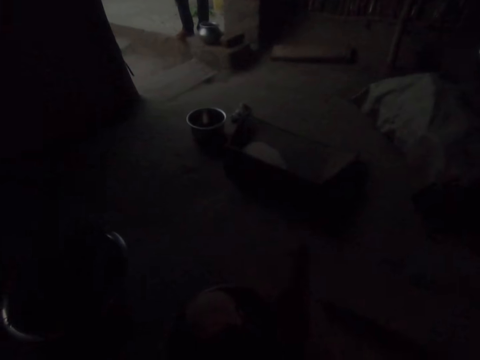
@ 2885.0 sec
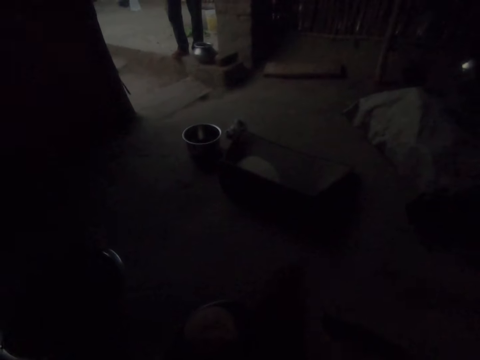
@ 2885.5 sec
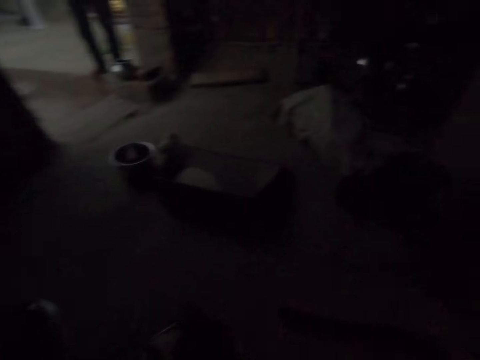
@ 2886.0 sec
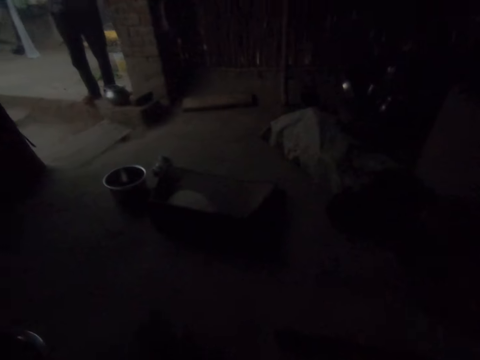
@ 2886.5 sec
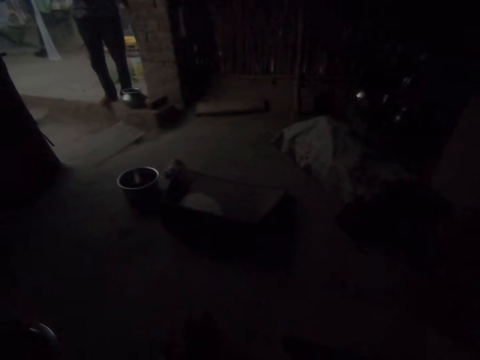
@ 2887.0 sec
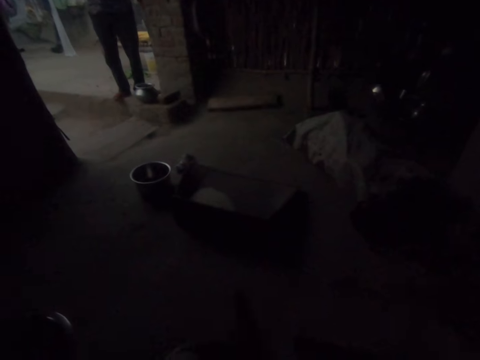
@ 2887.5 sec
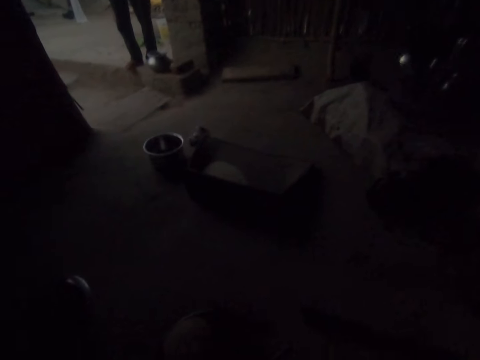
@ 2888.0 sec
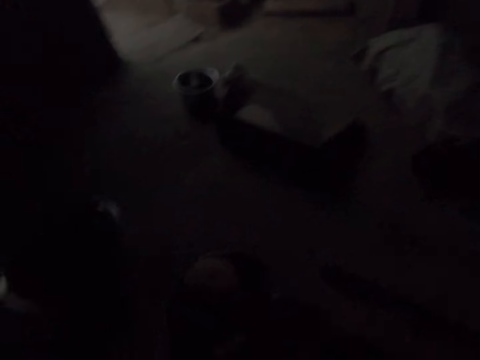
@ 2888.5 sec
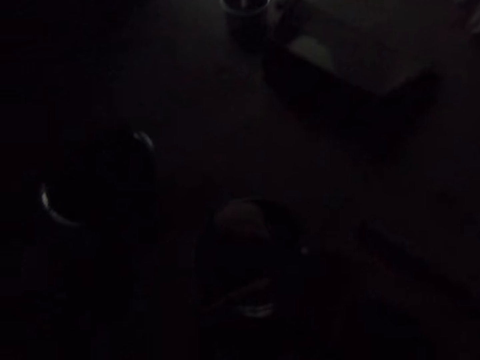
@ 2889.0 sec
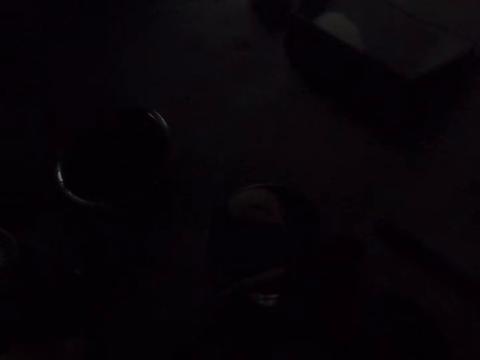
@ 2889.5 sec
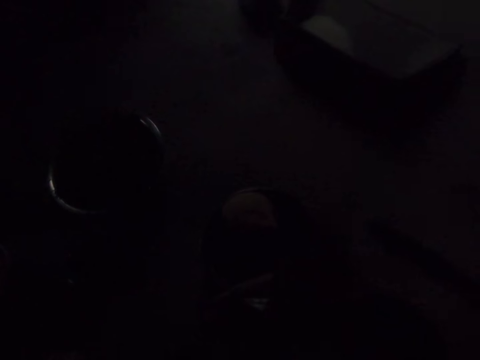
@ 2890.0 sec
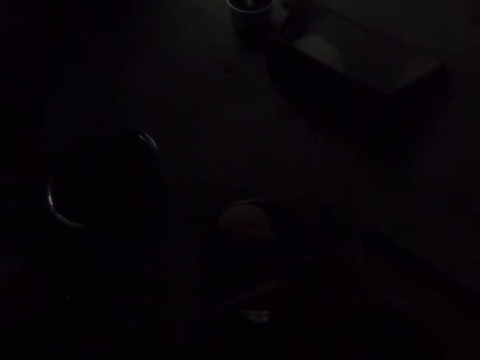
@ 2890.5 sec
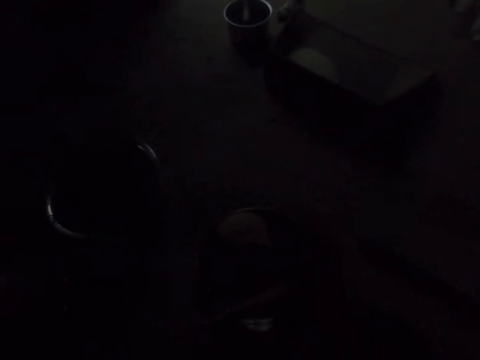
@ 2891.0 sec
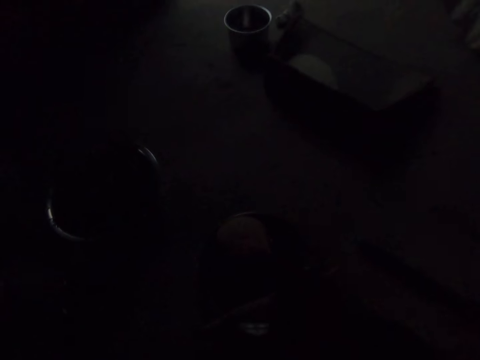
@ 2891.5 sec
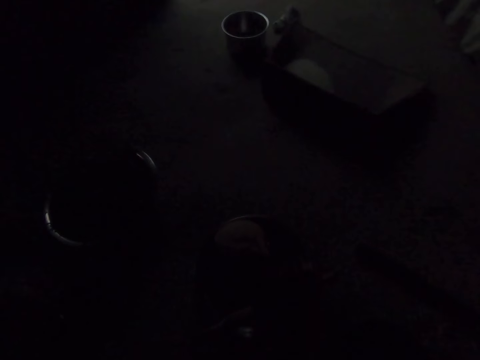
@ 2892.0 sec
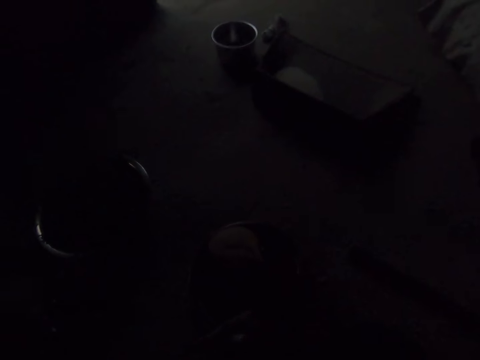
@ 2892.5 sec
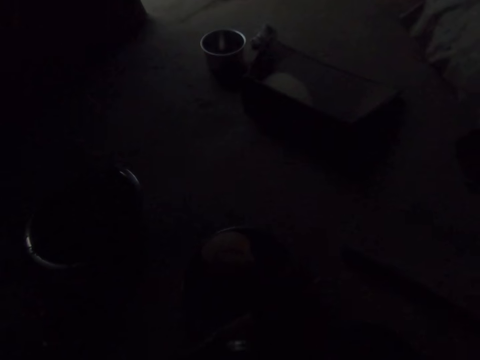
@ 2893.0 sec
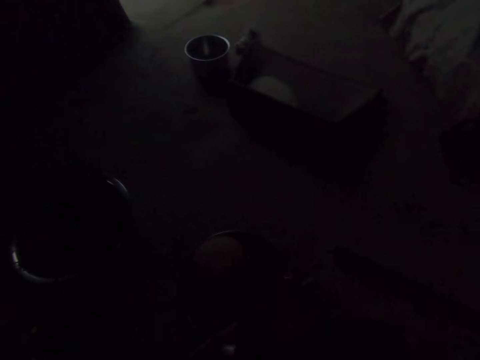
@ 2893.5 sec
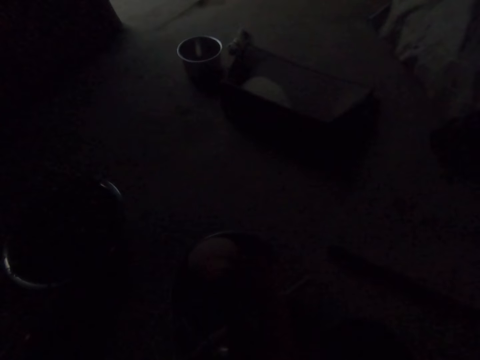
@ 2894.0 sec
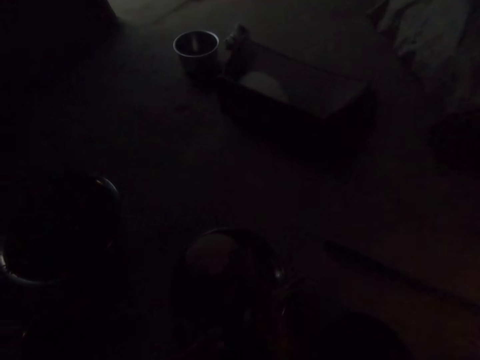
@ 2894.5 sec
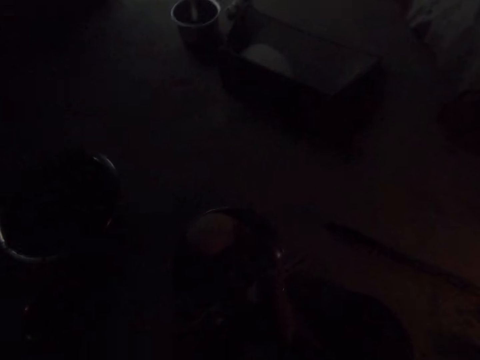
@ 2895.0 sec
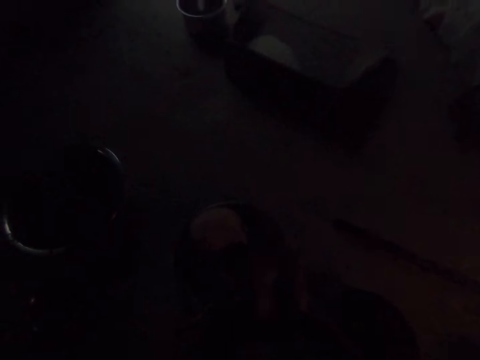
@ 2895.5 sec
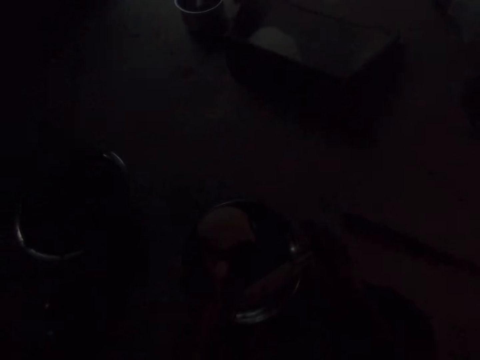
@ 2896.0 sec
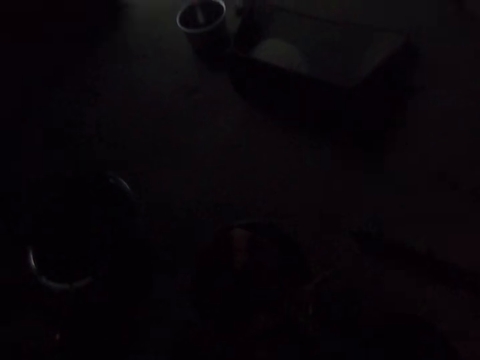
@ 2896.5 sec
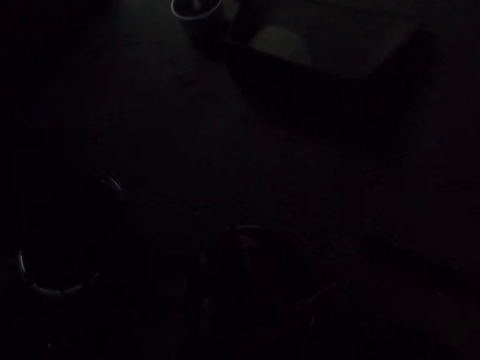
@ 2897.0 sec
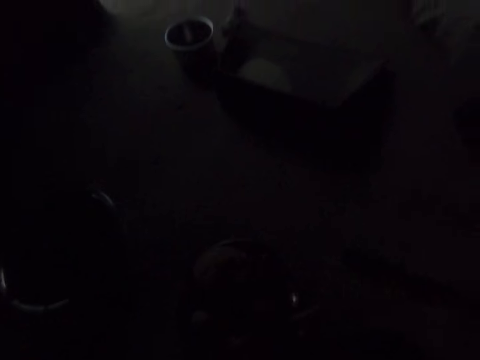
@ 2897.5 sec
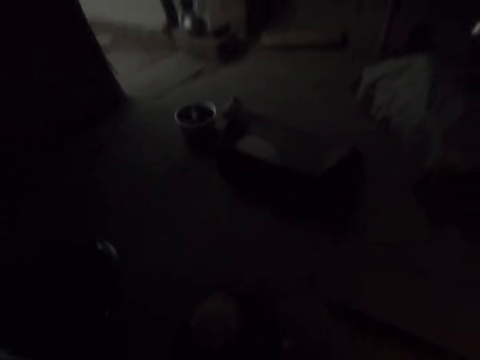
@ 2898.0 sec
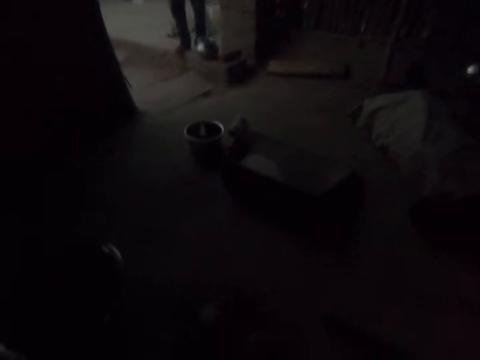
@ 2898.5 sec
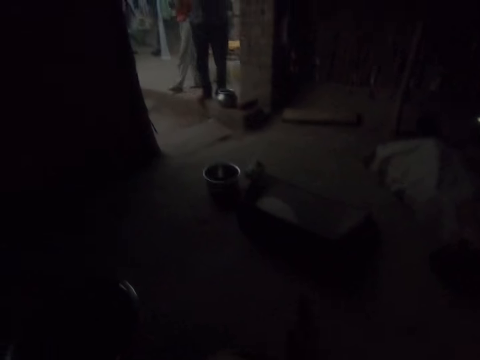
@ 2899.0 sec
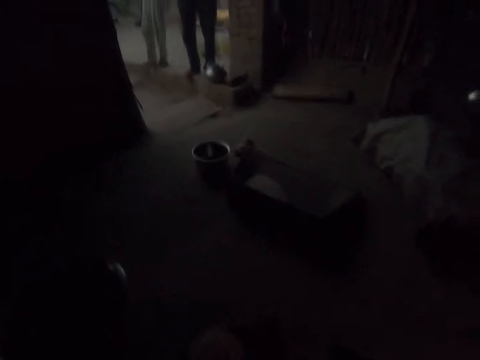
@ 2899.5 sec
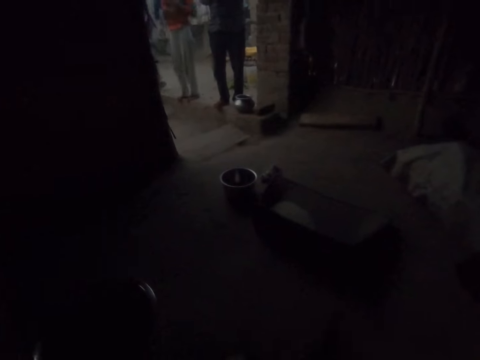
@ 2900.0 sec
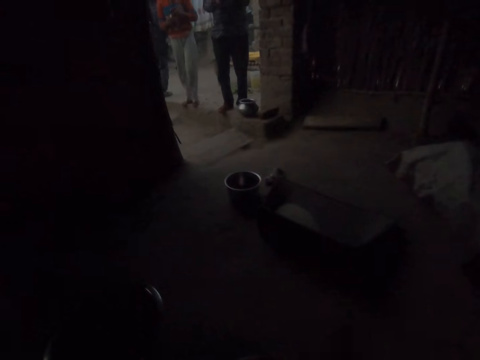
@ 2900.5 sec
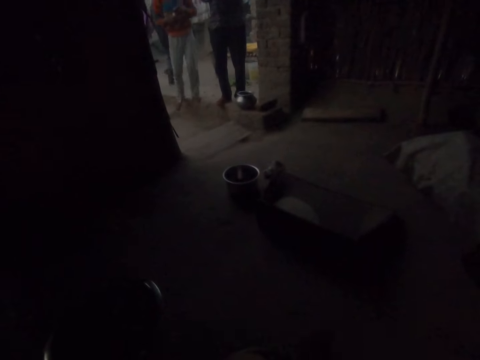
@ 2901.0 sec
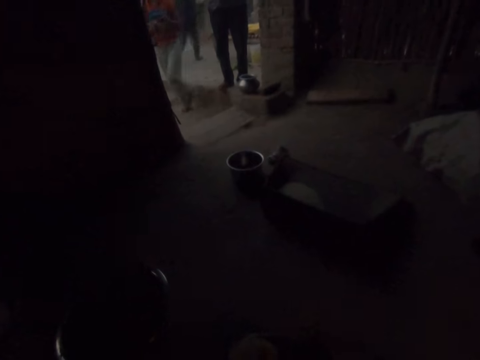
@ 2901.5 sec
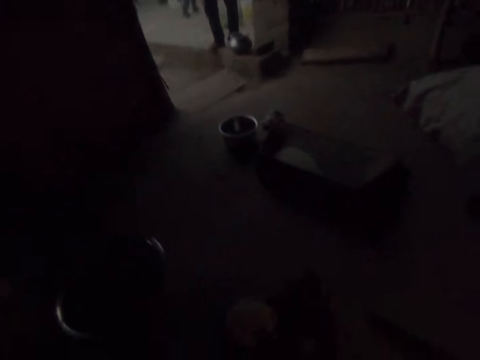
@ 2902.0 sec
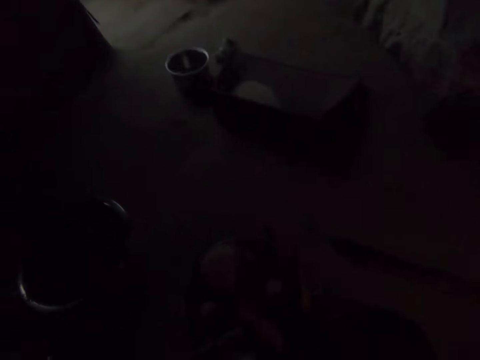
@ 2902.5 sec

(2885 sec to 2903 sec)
The camera wearer puts the dough on the tray. They cut dough. They roll the dough on the hand. A man walks around the compound. Another man walks around the compound.

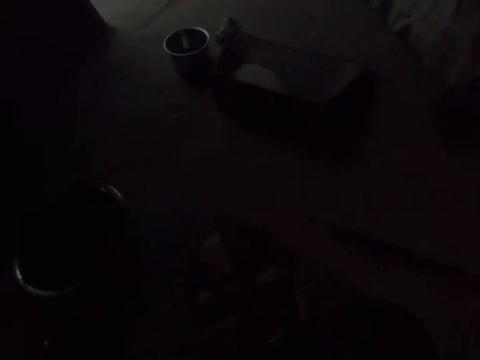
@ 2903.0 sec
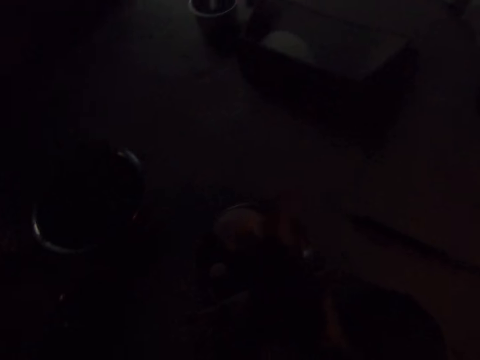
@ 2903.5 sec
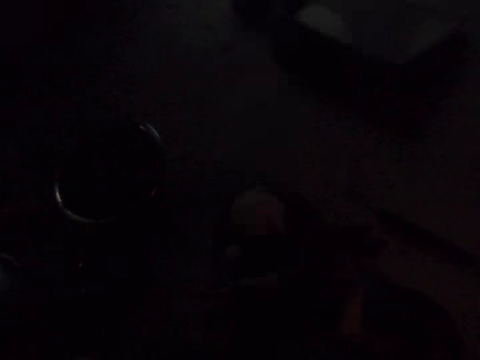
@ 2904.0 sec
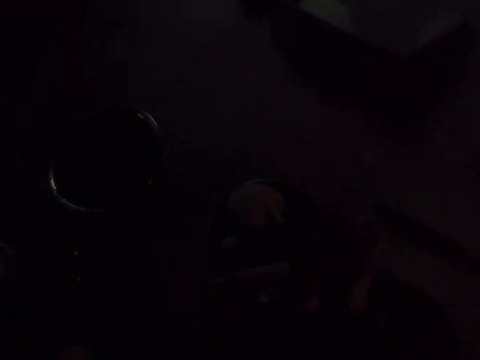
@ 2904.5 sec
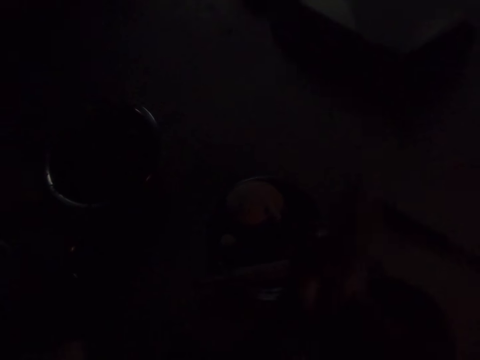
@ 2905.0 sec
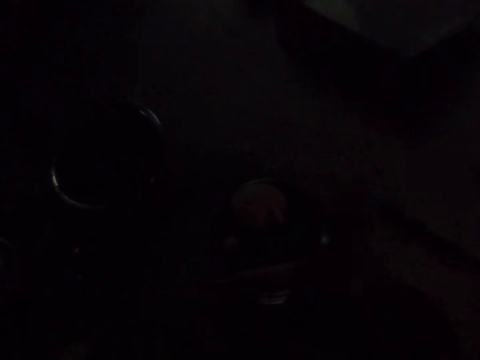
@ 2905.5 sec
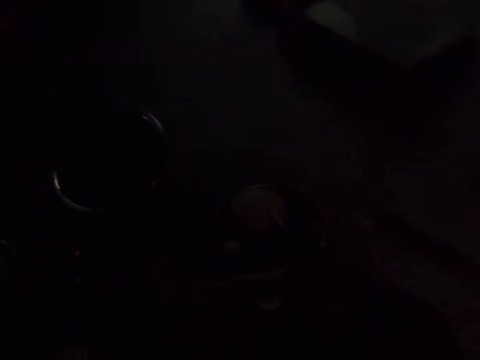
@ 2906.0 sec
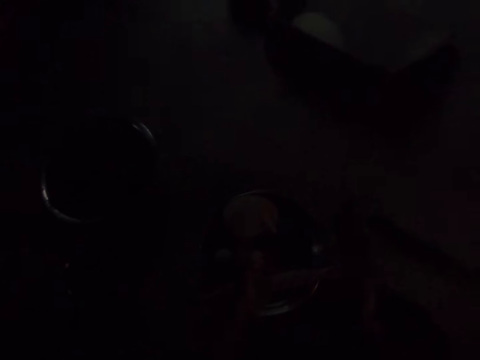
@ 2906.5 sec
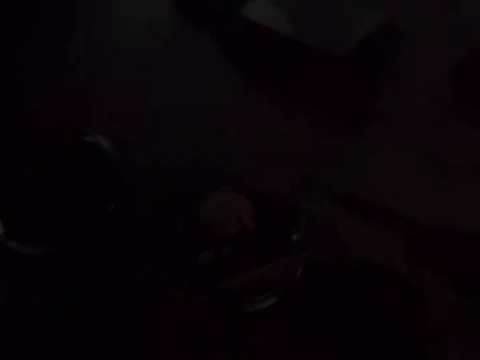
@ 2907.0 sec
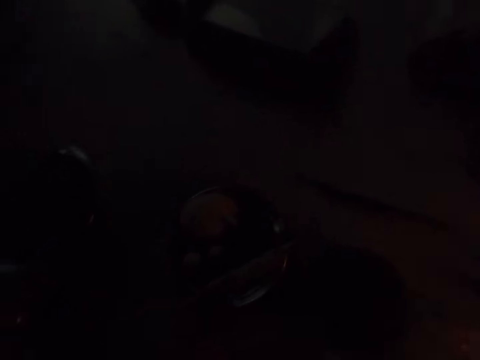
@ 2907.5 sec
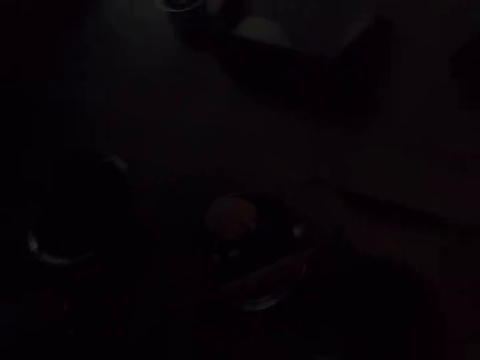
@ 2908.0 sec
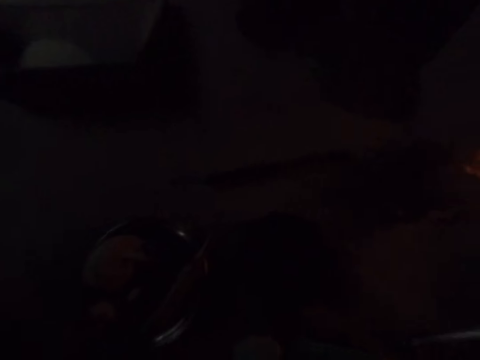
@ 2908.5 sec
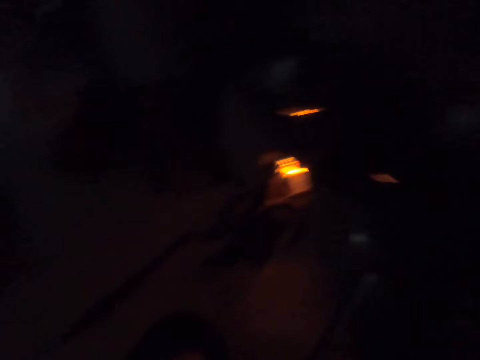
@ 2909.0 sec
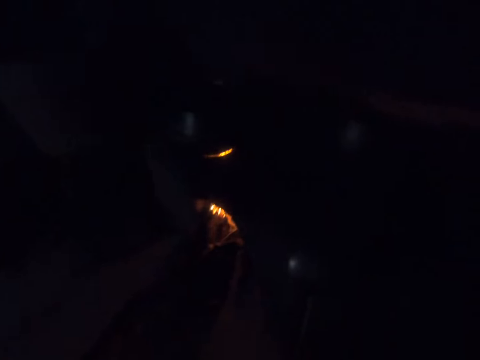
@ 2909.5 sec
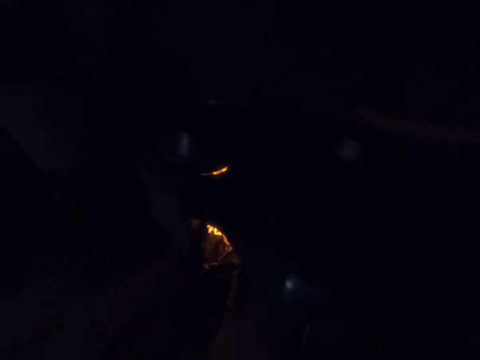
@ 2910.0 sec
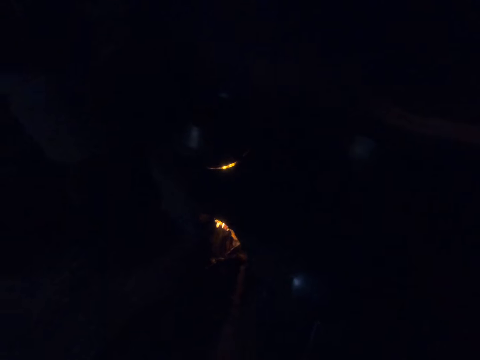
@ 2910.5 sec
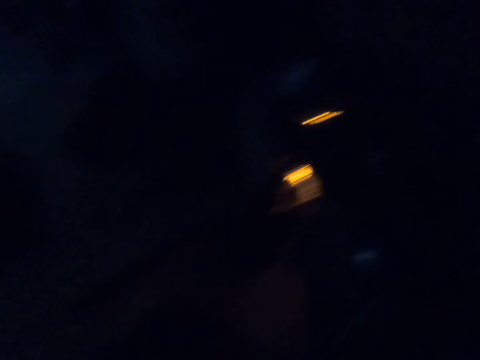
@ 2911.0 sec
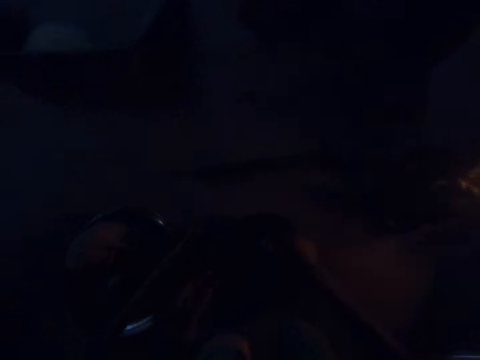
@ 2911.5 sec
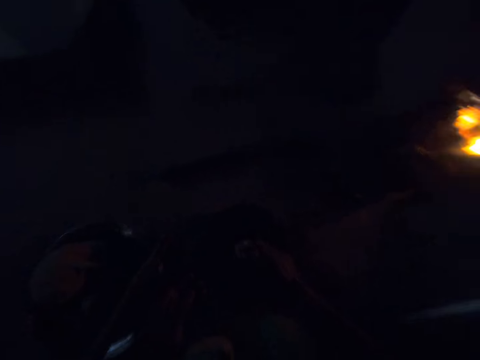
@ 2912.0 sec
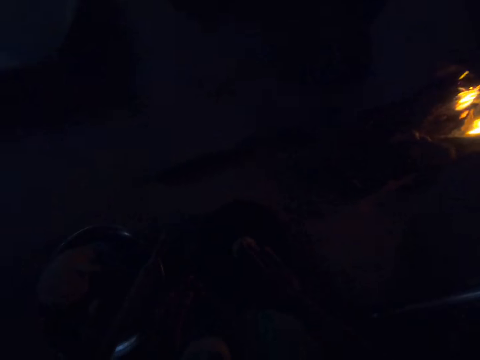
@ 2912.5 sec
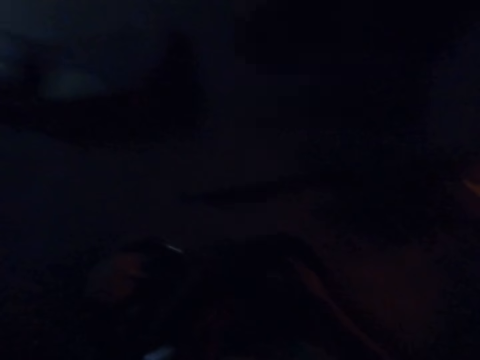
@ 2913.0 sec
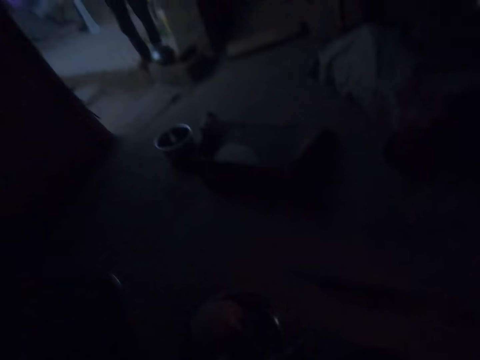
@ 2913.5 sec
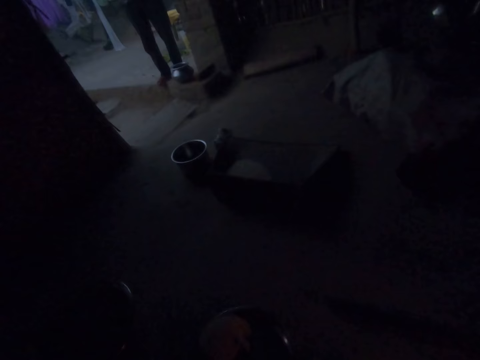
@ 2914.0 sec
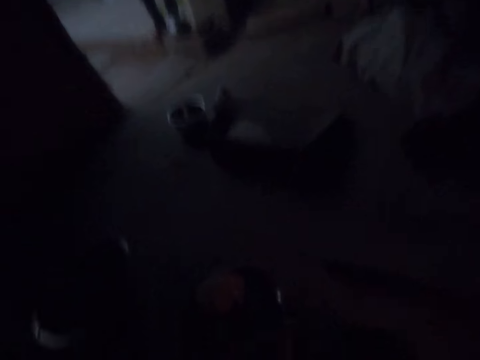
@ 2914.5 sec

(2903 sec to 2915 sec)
The camera wearer looks around the kitchen. They put dough on a tray. They take the dough. They look at the fire. They put the dough on wood. They look at a man.
